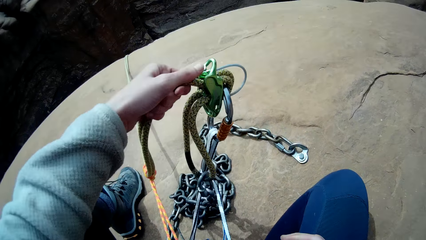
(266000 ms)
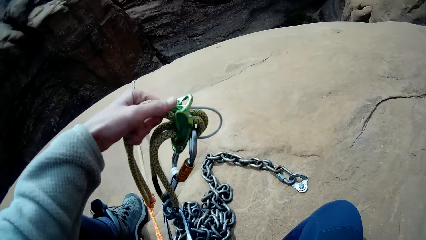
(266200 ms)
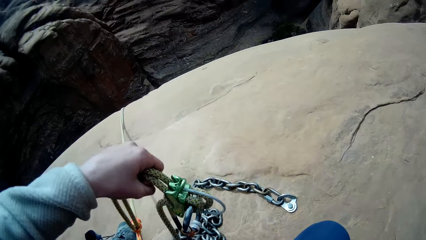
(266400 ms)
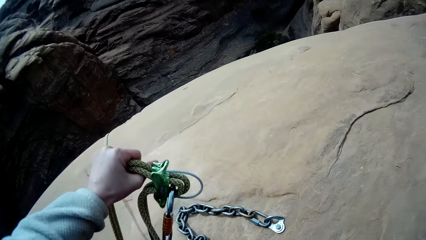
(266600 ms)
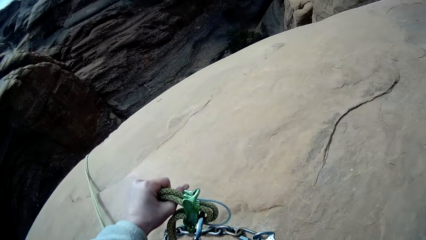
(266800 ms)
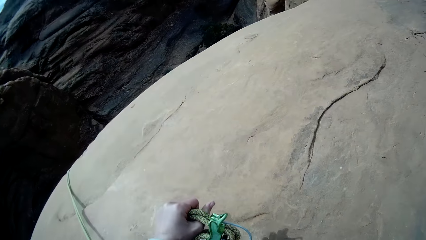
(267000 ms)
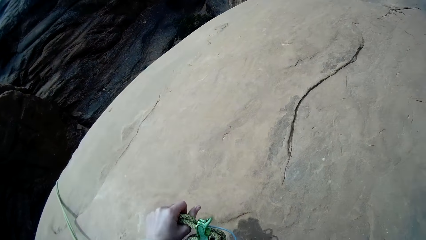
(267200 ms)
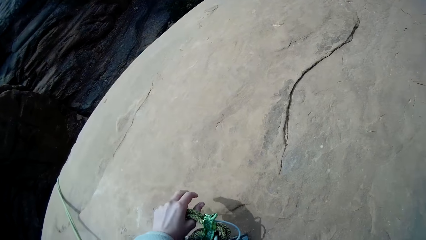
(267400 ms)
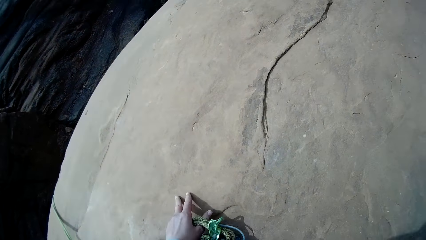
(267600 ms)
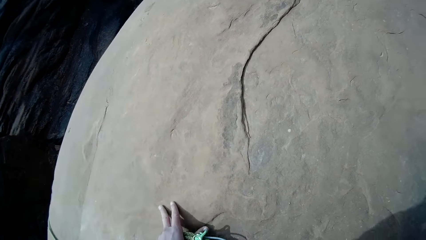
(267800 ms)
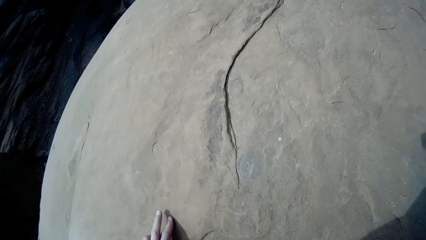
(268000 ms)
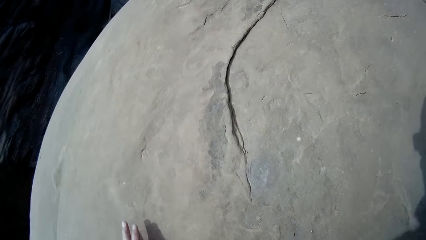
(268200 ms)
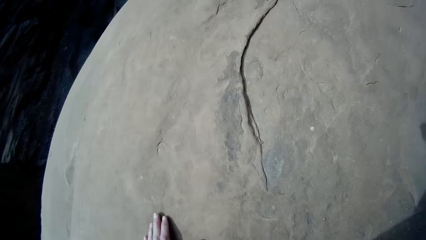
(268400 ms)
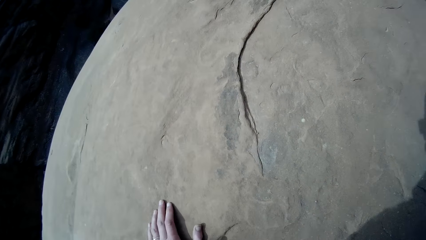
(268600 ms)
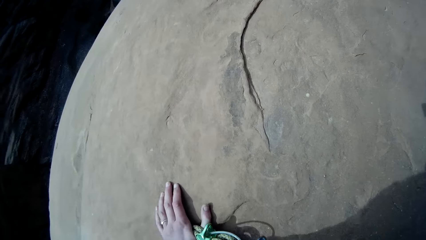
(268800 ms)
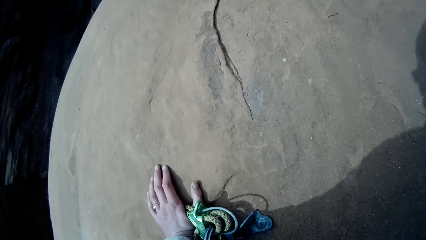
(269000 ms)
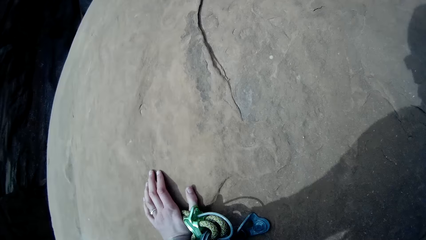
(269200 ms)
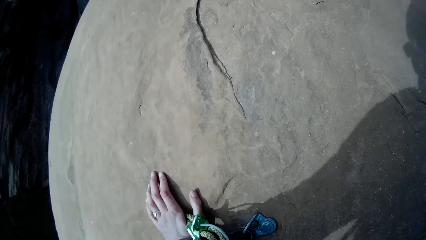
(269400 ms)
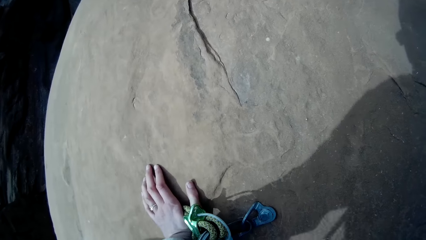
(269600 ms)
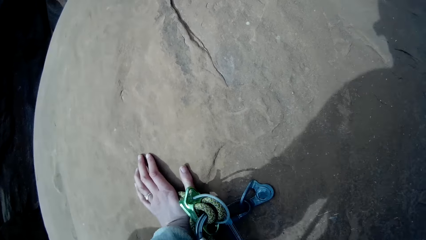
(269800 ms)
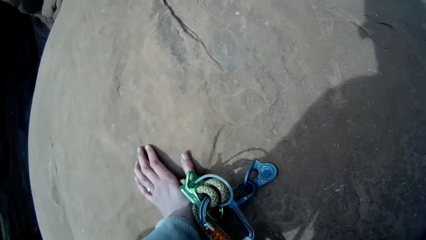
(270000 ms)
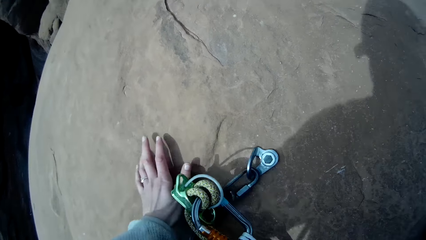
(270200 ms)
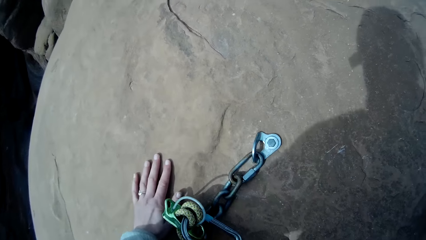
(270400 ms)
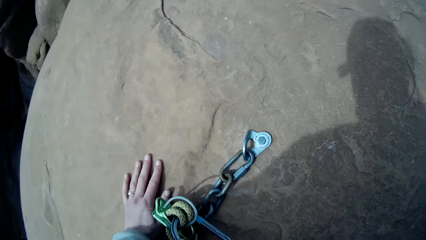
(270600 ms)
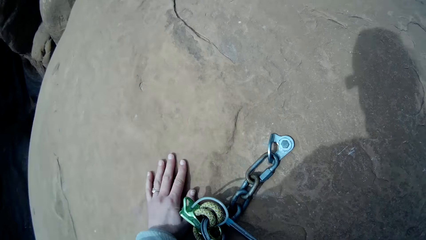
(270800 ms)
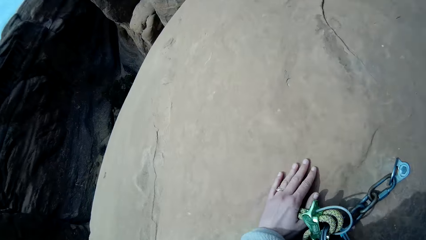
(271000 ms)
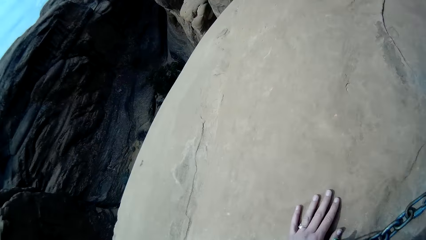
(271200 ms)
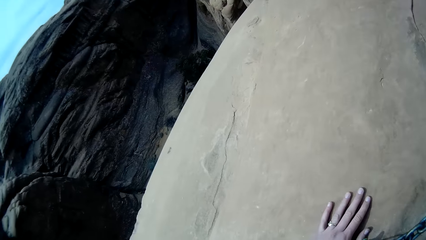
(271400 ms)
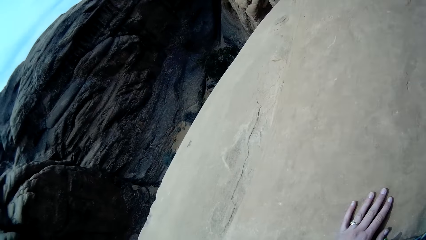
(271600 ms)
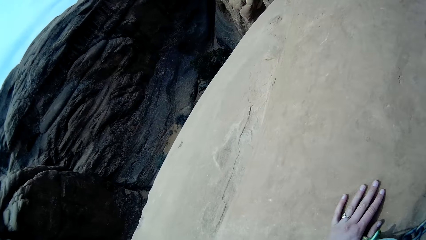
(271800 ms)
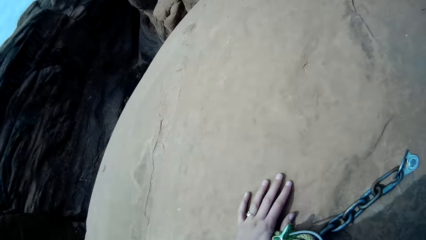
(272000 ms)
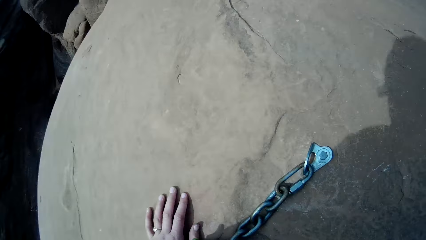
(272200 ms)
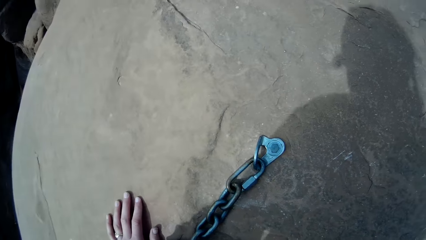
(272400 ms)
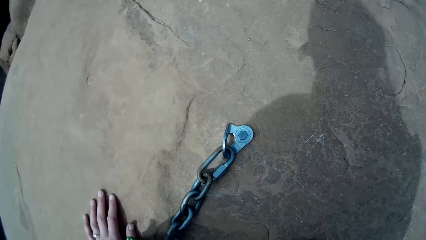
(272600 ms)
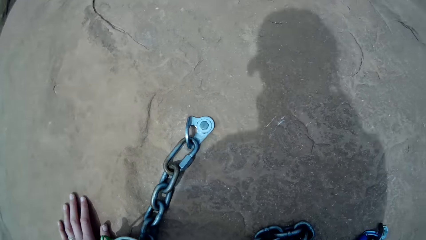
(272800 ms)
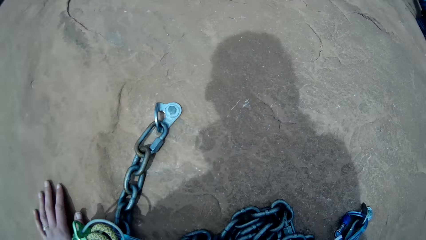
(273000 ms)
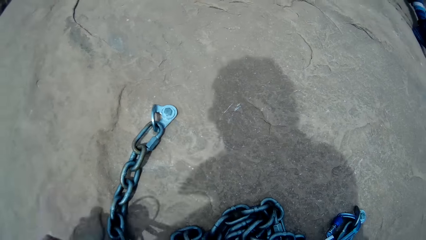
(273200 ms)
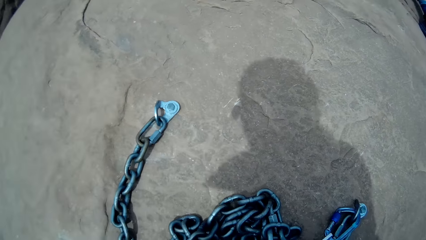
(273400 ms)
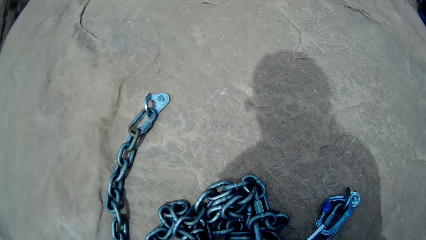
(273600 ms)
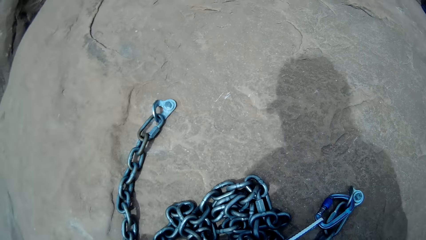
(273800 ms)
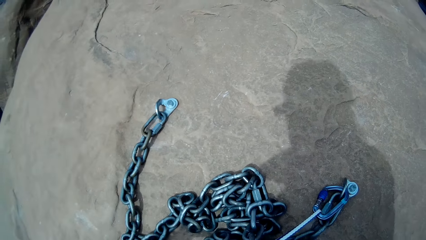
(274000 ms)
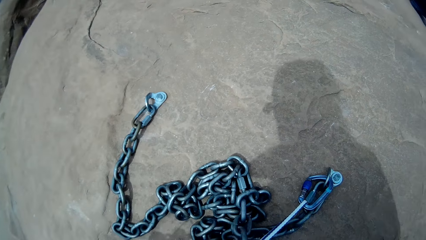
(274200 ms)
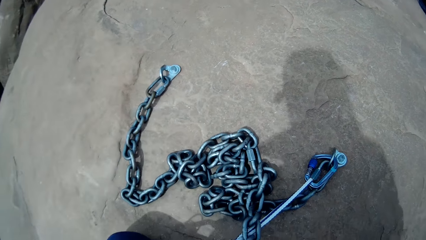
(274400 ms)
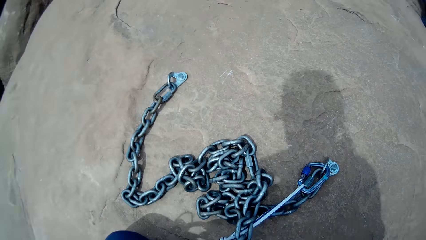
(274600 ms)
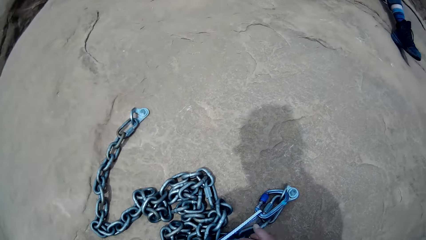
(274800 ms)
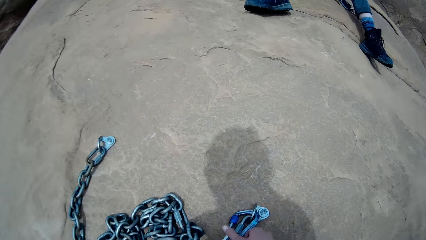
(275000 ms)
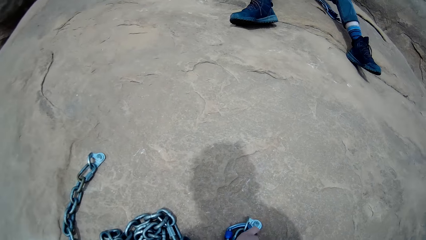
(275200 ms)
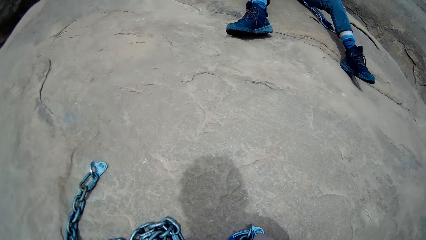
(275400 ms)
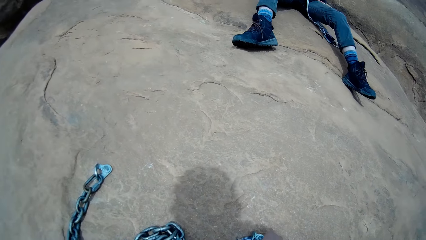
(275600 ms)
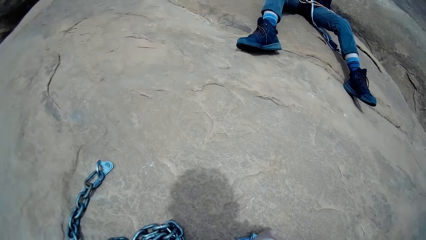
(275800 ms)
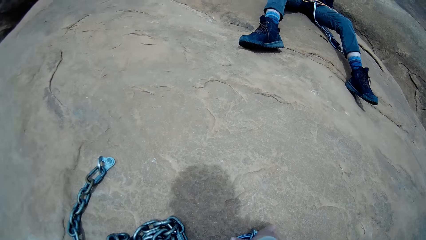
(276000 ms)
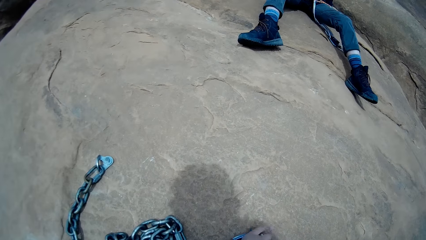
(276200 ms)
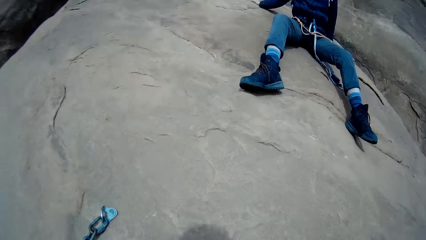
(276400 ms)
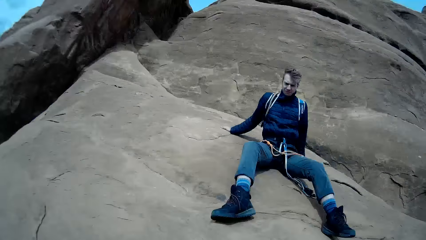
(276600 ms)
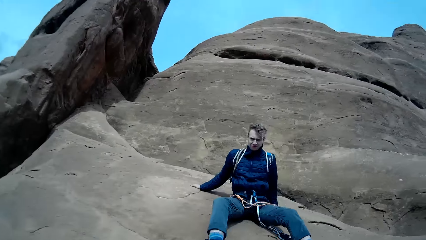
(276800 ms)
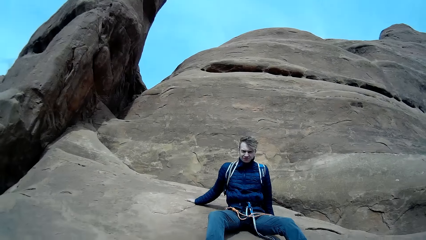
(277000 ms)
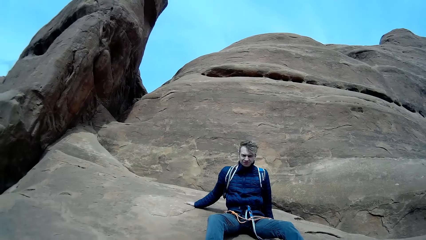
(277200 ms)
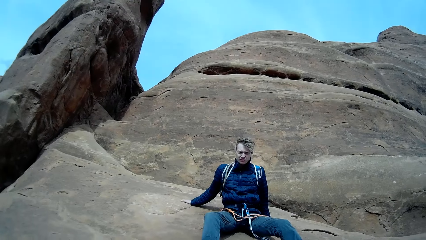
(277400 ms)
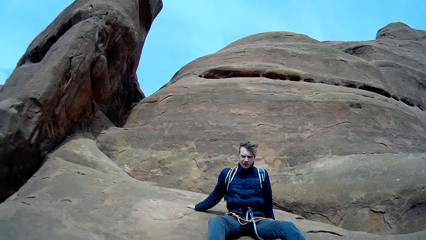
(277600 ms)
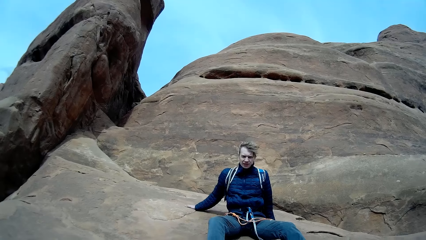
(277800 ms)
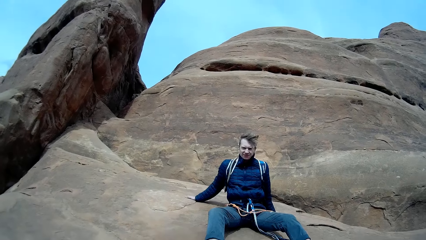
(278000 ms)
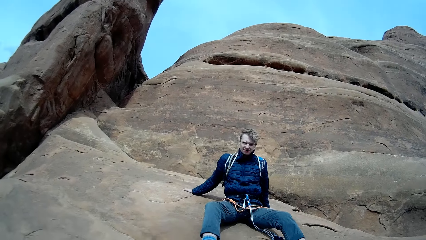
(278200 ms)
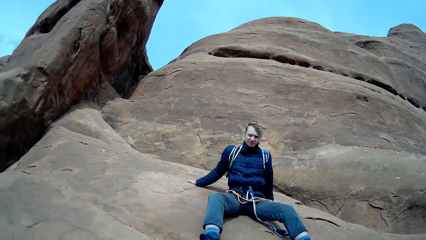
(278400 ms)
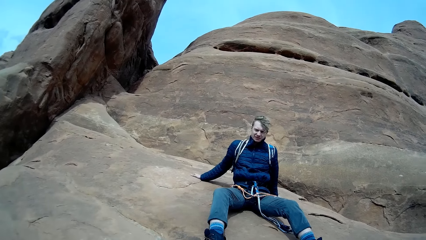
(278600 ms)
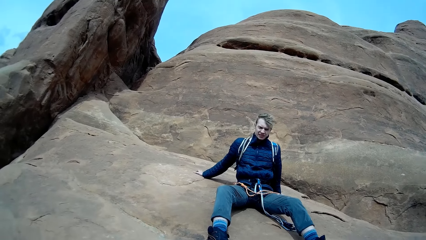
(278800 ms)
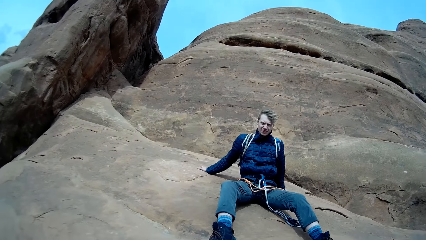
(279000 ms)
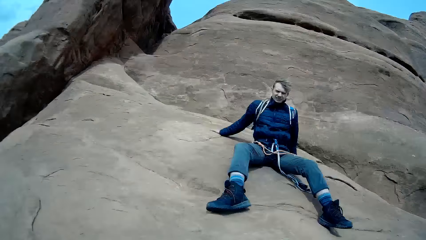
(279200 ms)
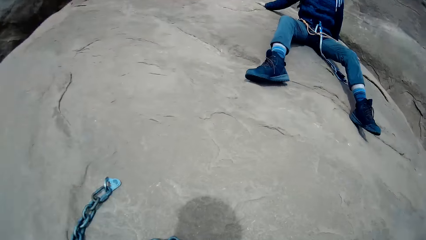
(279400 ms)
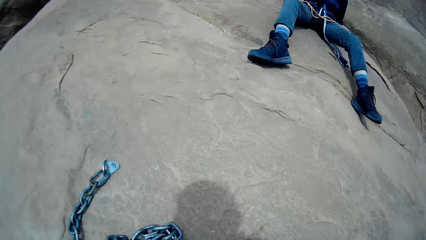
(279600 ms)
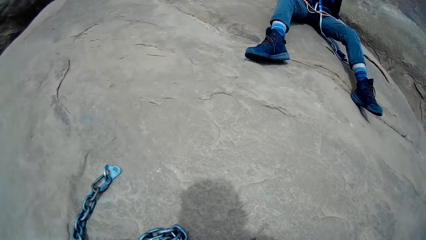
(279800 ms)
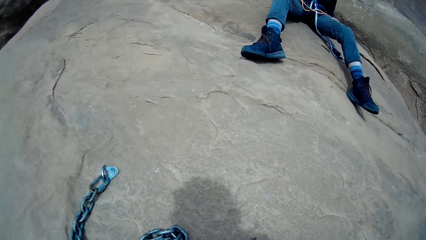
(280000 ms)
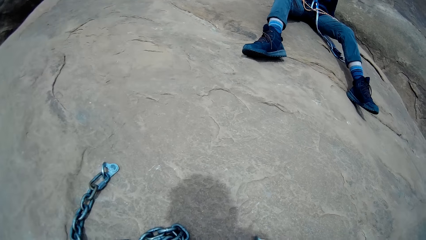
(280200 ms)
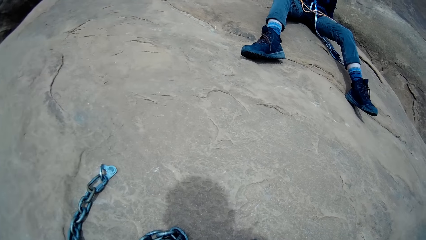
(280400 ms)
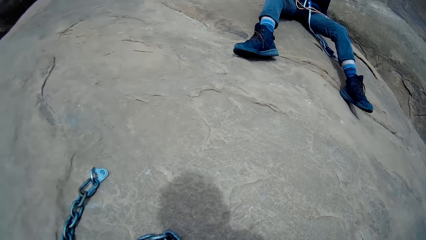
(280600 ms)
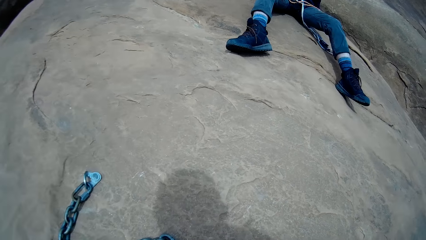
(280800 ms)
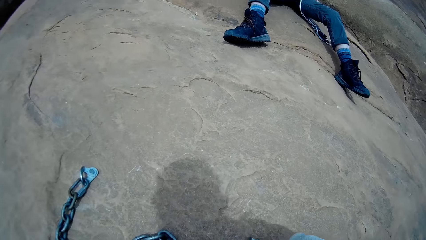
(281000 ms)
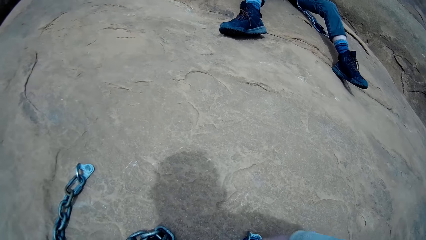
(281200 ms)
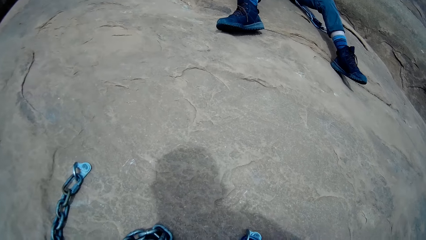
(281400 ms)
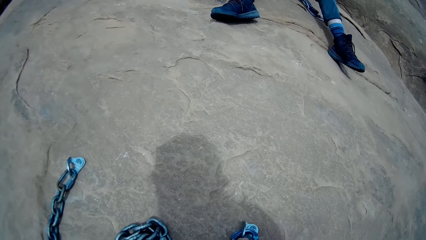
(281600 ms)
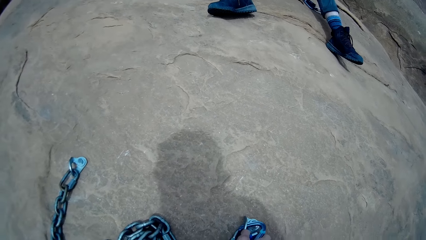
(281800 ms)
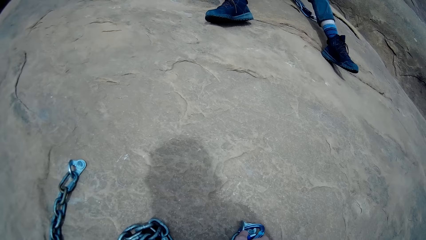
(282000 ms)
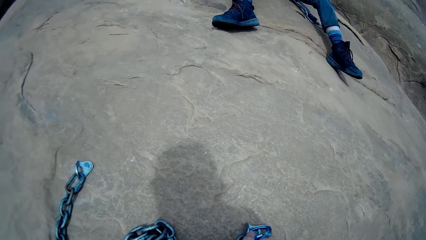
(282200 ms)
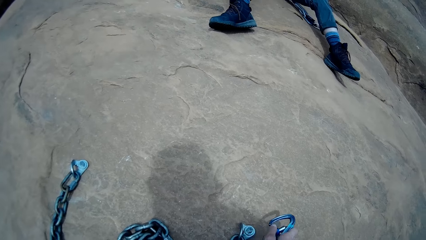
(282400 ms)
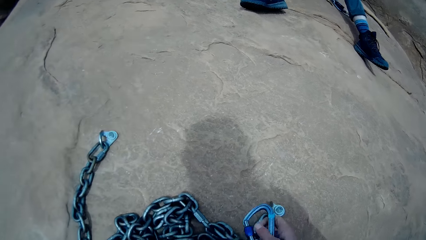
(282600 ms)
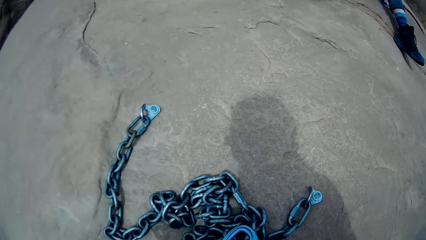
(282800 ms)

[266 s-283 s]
The camera wearer attempts a descent from the rock. They bend down. A man sits beside the camera wearer. The camera wearer converses with the man.
